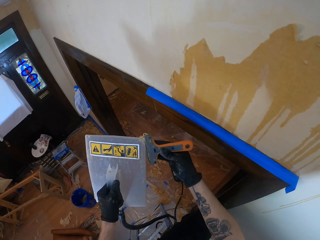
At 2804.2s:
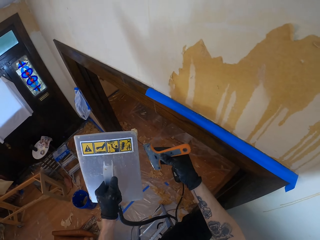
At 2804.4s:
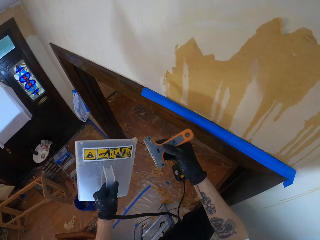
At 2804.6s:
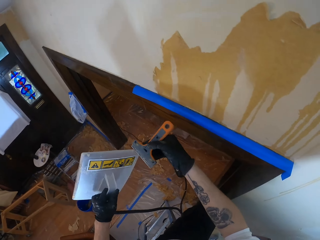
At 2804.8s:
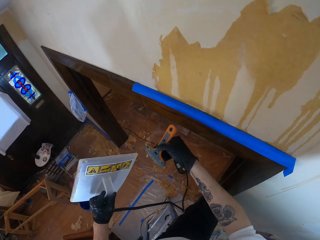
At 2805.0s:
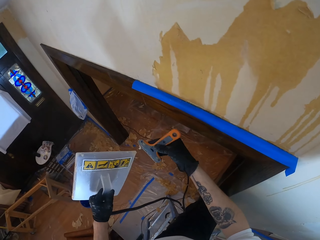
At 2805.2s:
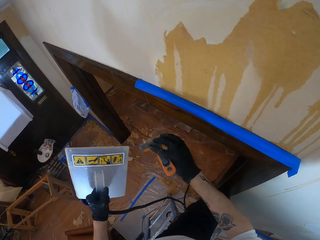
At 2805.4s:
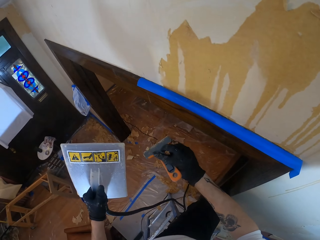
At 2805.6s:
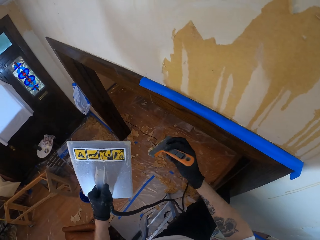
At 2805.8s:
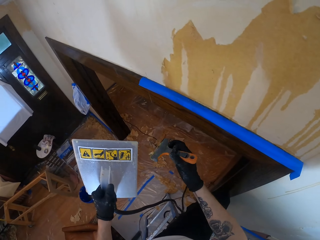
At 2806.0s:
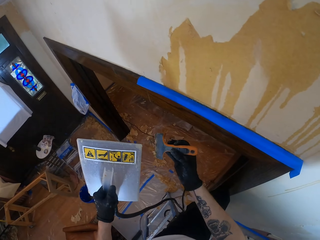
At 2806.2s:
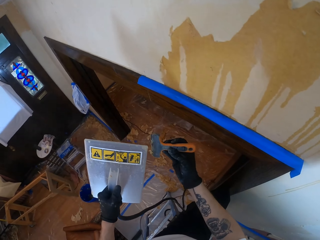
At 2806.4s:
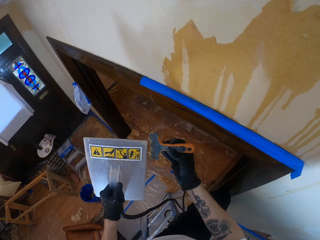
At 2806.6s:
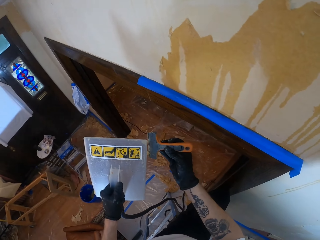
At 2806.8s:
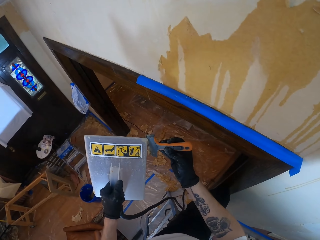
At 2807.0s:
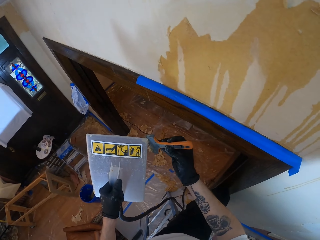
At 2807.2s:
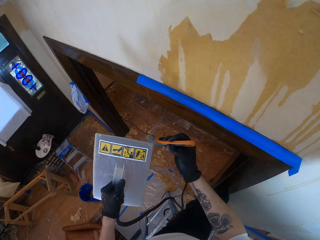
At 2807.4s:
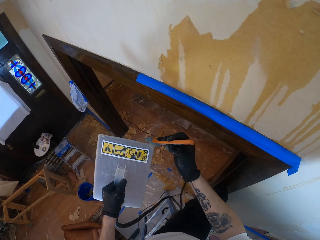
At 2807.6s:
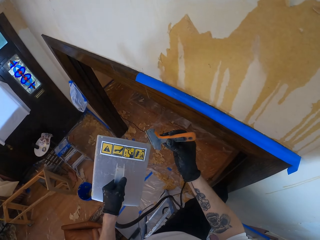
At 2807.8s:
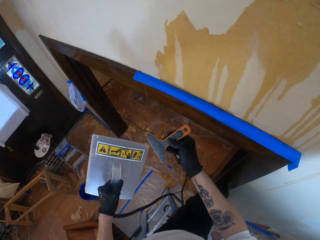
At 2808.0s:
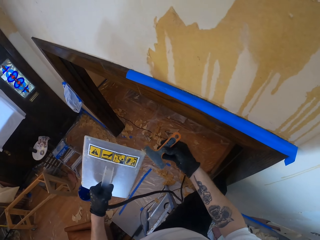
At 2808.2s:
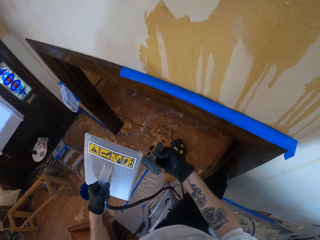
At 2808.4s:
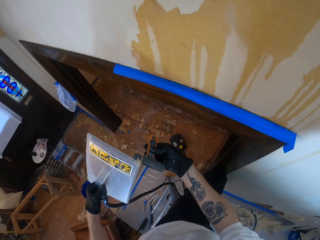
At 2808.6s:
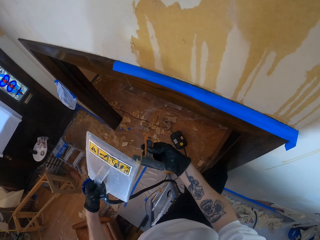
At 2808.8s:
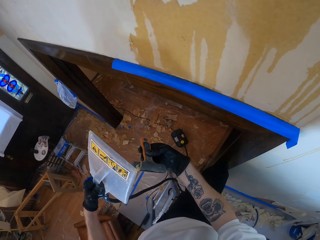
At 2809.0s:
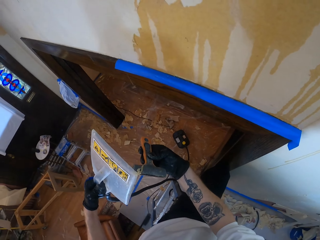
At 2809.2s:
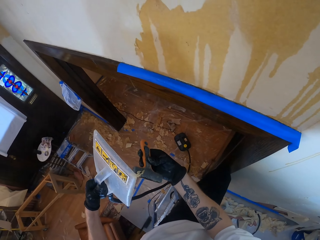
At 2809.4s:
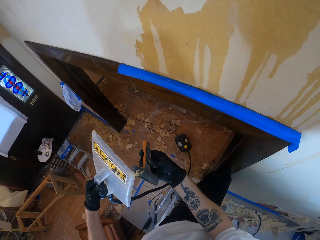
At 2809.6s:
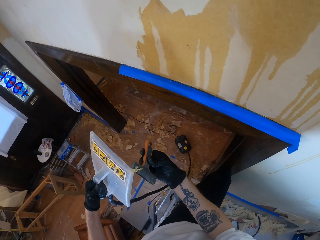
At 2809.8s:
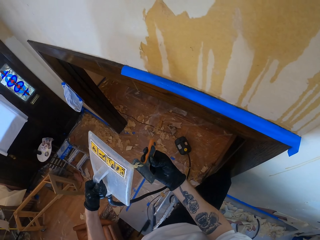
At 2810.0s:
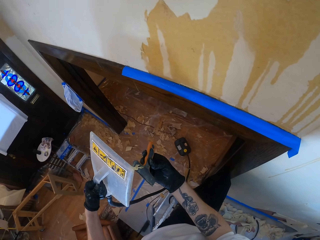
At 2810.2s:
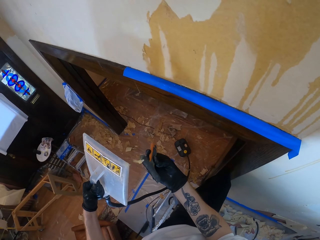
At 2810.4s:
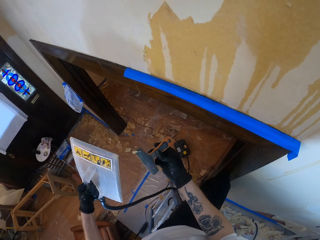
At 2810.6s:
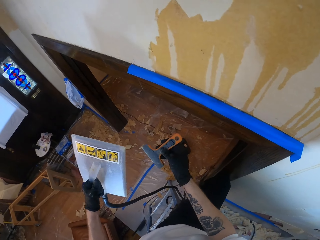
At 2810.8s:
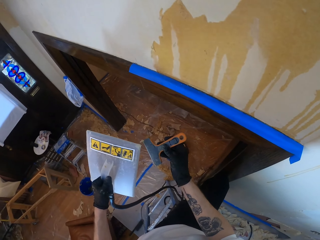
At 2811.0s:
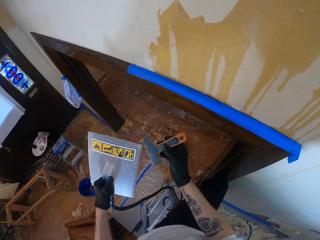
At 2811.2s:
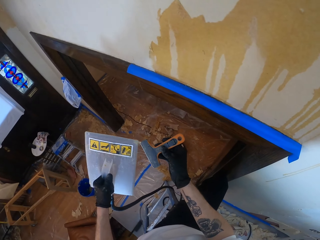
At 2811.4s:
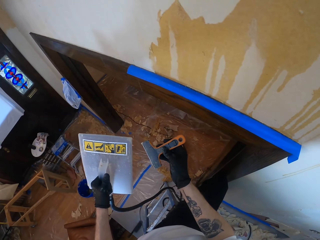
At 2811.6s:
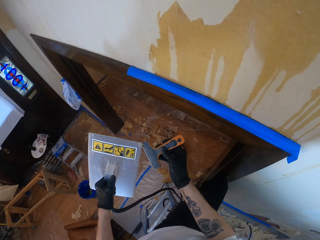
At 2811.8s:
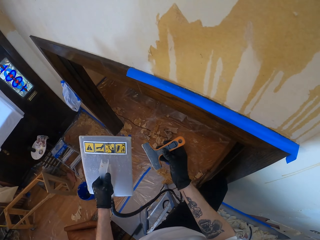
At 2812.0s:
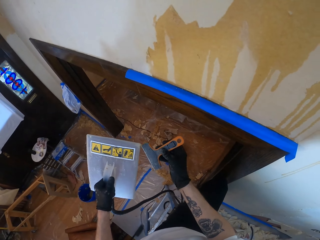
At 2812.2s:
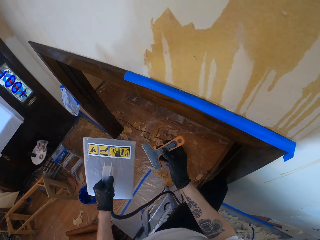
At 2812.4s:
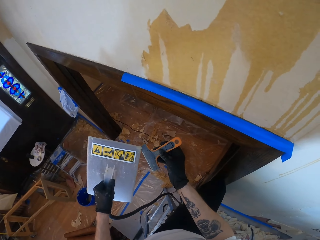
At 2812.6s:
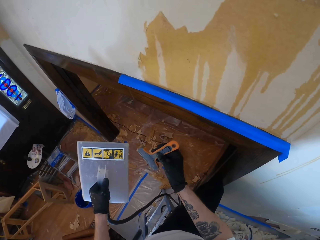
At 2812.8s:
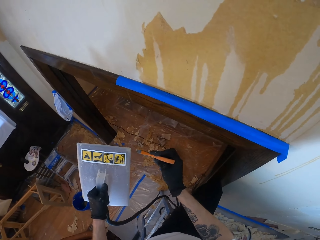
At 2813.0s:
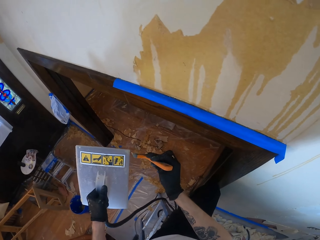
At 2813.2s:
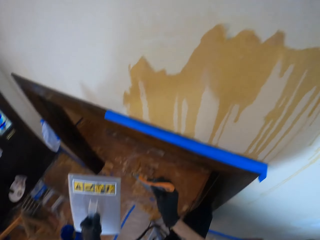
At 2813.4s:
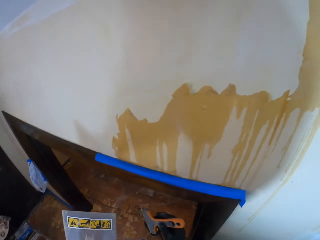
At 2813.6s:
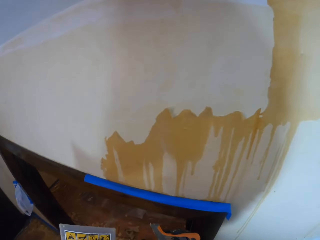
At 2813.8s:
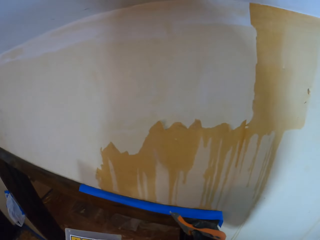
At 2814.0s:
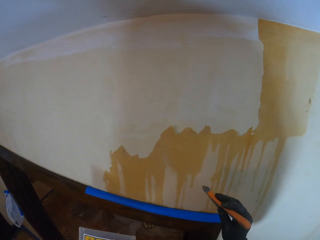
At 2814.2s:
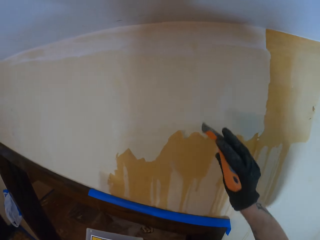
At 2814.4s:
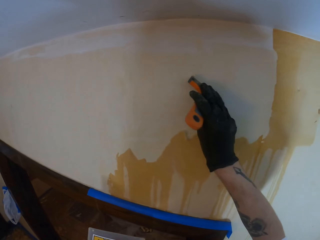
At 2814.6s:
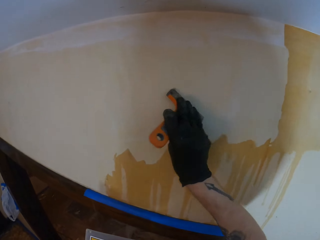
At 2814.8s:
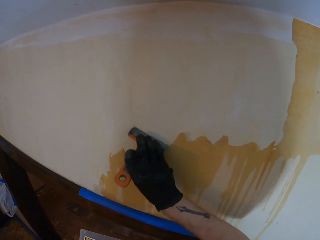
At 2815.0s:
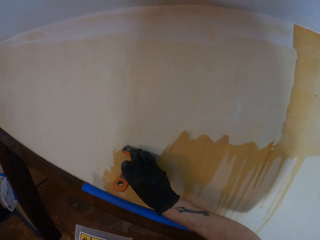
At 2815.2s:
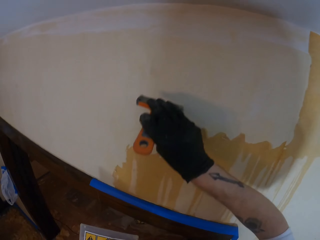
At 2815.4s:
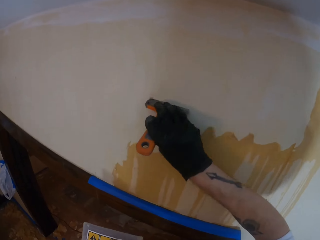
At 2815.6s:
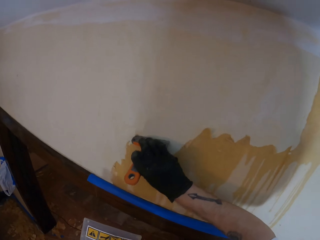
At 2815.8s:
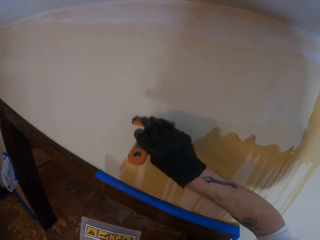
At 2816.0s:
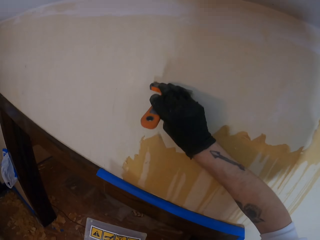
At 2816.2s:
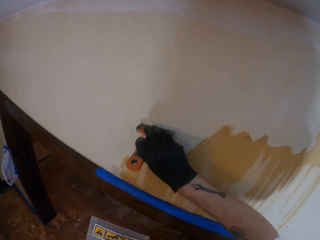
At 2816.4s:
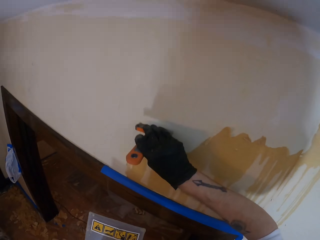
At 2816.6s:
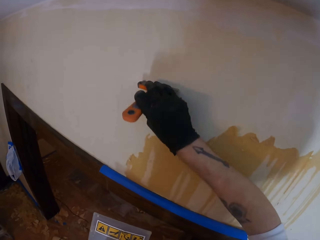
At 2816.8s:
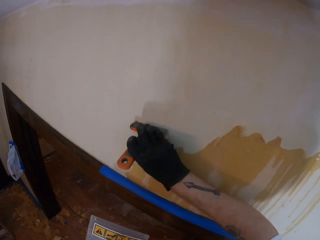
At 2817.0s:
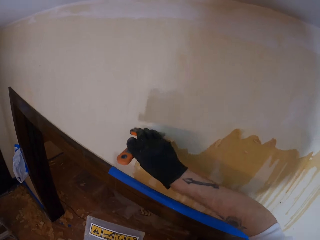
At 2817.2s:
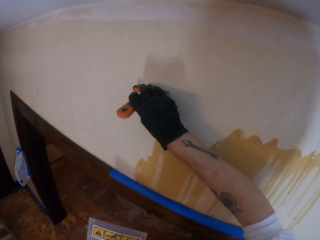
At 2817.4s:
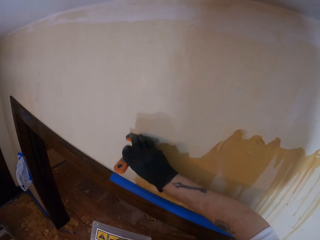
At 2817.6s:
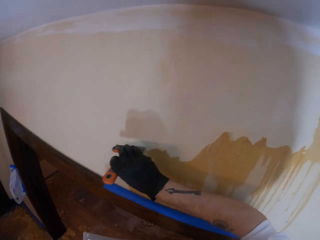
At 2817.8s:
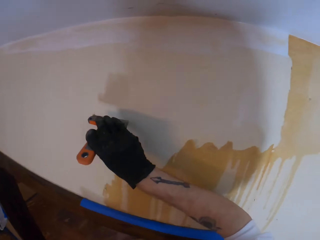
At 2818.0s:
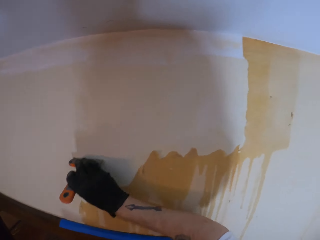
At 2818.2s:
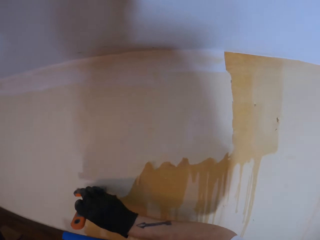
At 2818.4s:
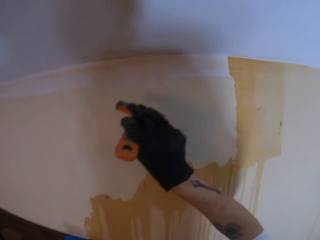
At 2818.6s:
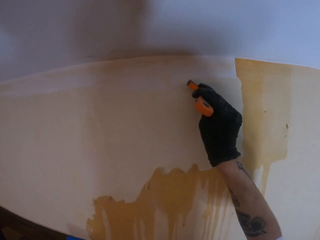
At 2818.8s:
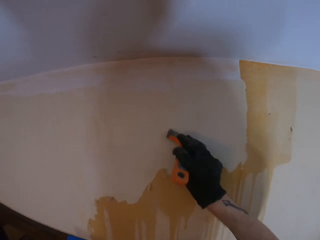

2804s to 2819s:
The camera wearer removes paint from the trowel with the scraper. They remove paint from the scraper with the trowel. They remove paint from the trowel with the scraper. They remove paint from the scraper with the trowel. They look around the house. They remove the paints on the wall with a paint scraper.

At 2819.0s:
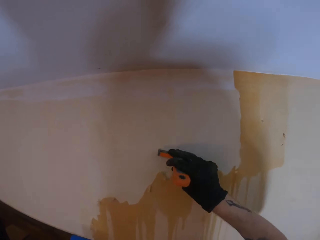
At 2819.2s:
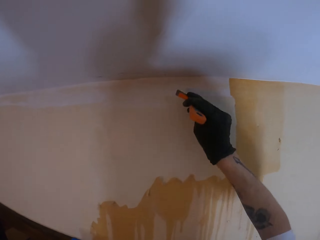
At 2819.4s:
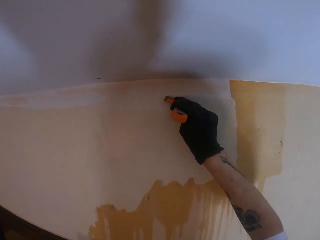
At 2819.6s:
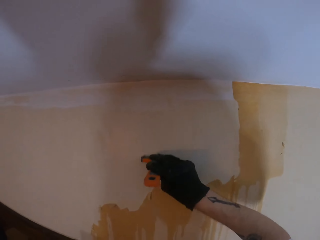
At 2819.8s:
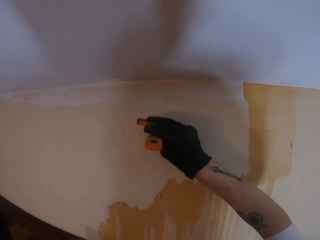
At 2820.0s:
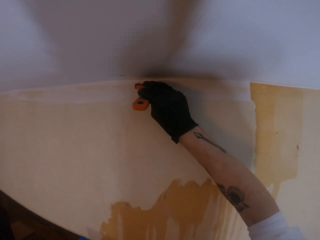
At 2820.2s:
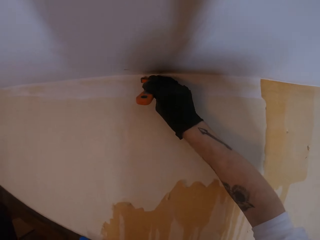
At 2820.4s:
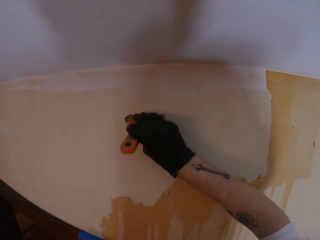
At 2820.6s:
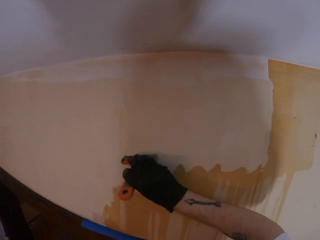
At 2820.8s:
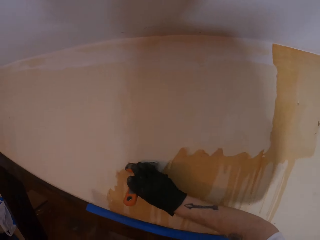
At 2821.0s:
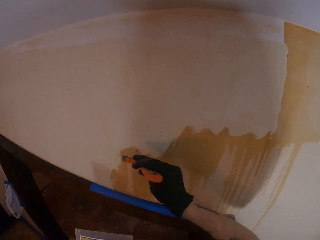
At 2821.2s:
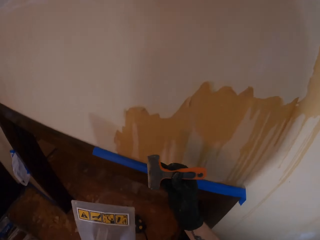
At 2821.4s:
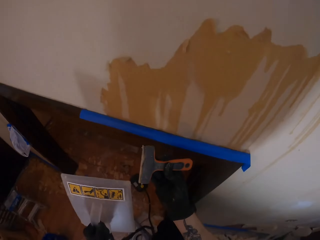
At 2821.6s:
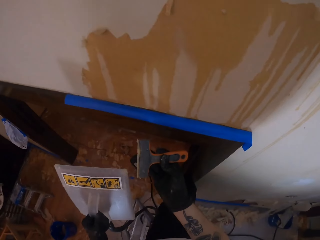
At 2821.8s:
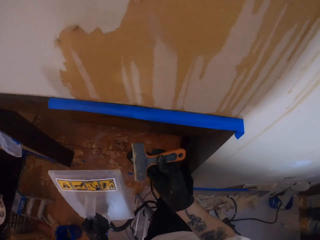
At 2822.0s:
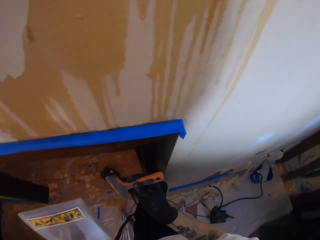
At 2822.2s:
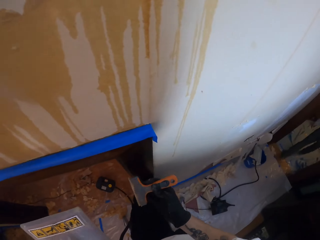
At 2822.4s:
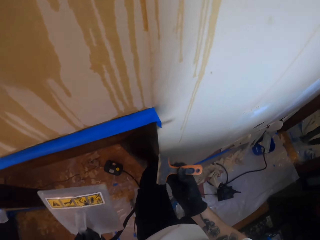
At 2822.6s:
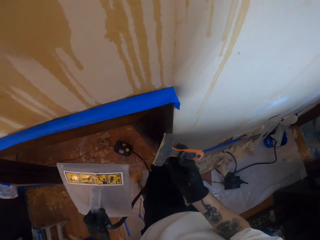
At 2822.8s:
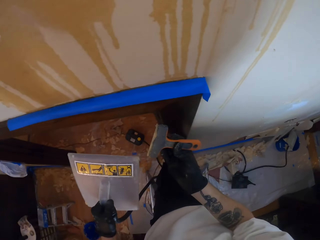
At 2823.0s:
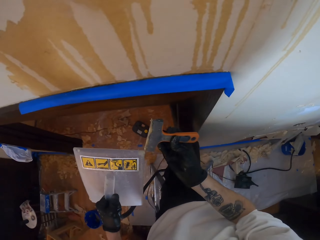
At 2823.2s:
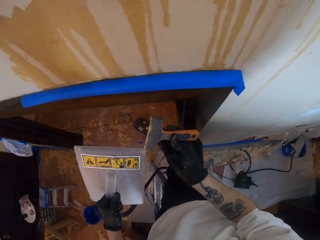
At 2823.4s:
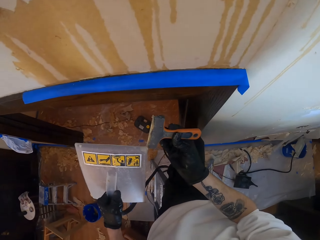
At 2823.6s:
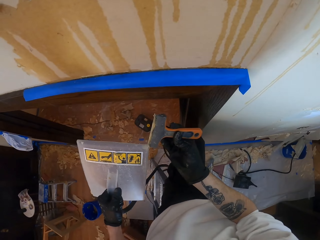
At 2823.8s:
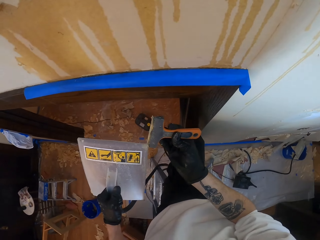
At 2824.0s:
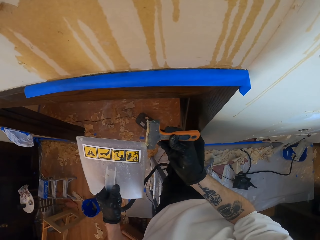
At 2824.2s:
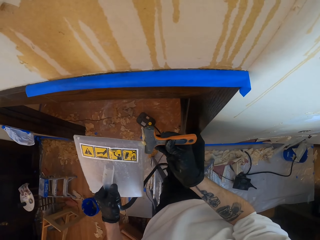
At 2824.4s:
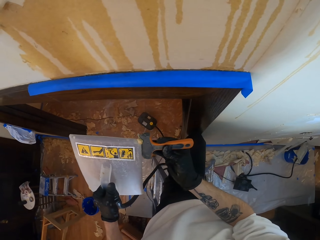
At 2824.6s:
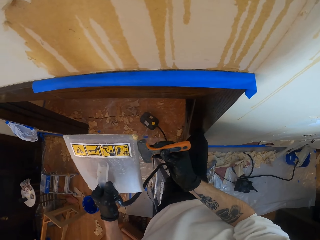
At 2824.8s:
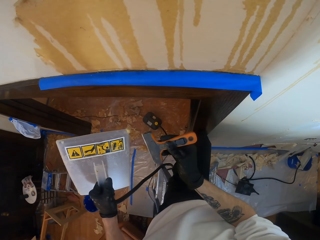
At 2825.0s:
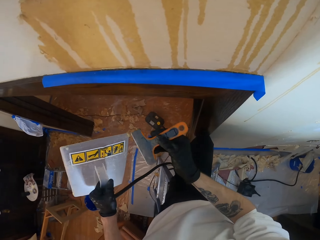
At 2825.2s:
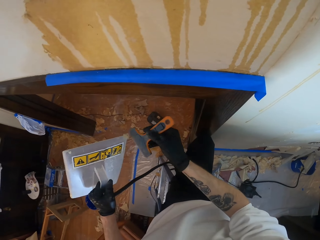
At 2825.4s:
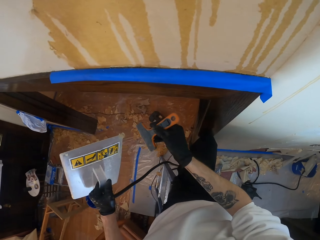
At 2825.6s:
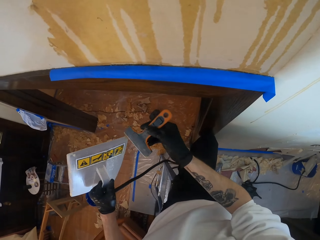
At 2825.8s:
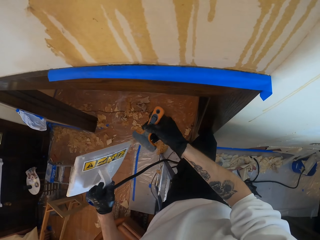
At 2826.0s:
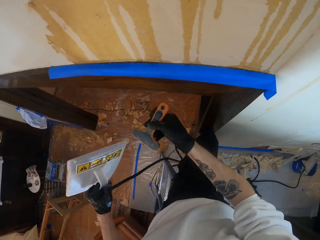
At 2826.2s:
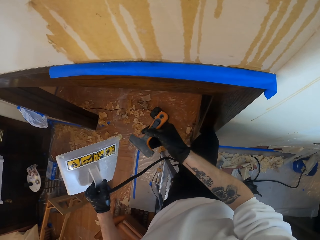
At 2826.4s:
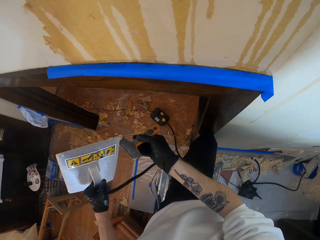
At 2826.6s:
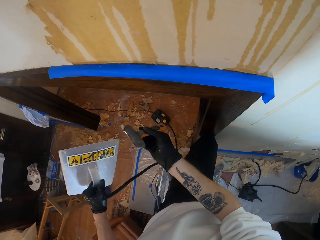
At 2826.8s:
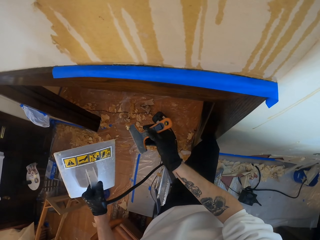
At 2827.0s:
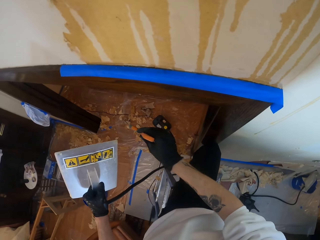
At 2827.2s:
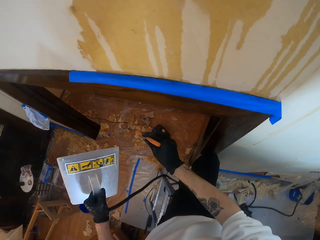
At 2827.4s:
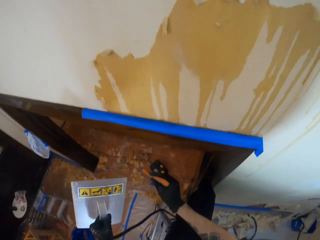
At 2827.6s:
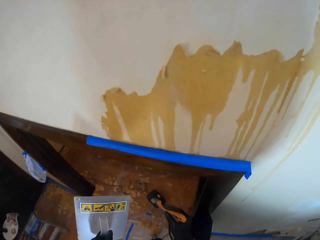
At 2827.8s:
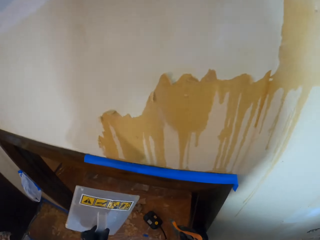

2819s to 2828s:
The camera wearer removes paint from the scraper with the trowel. They remove paint from the trowel with the scraper.
